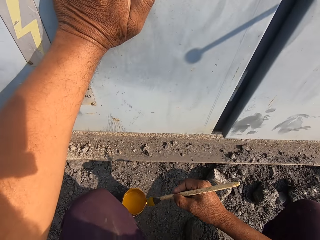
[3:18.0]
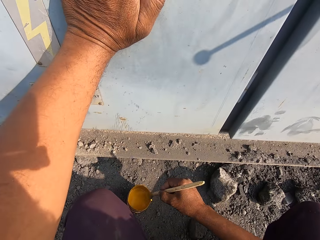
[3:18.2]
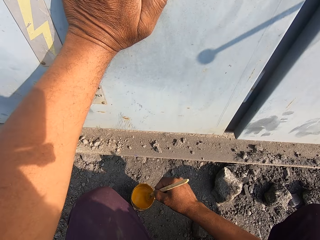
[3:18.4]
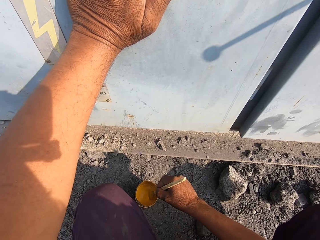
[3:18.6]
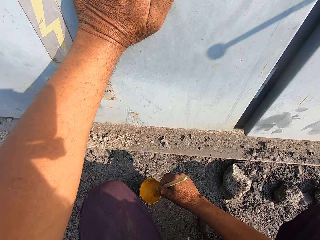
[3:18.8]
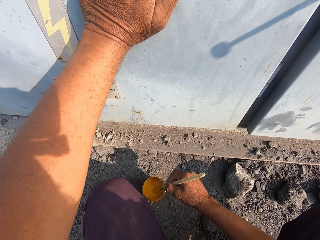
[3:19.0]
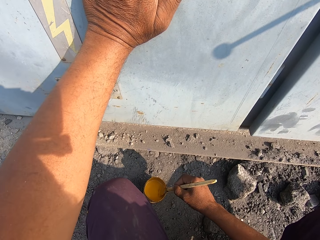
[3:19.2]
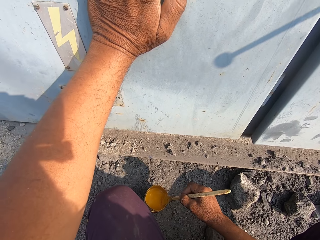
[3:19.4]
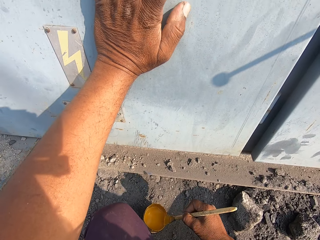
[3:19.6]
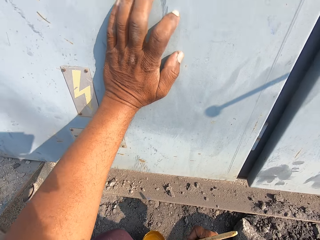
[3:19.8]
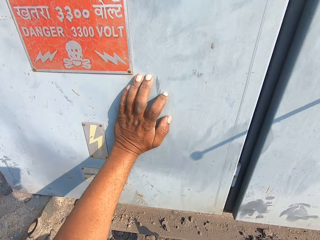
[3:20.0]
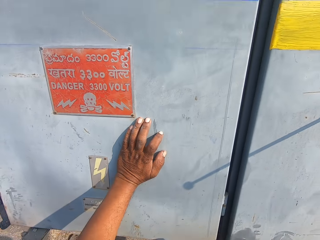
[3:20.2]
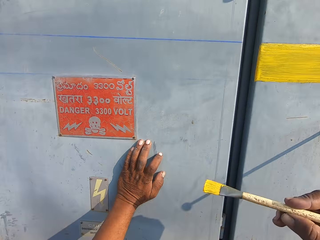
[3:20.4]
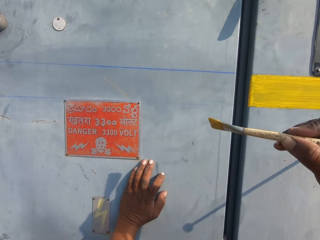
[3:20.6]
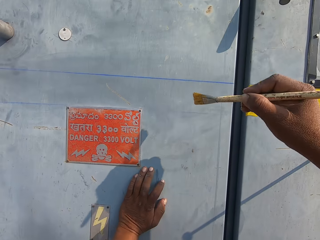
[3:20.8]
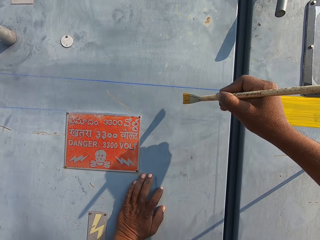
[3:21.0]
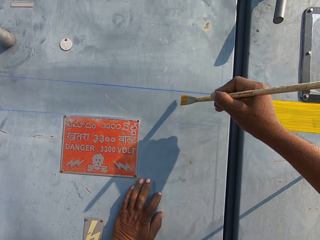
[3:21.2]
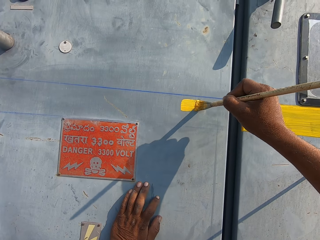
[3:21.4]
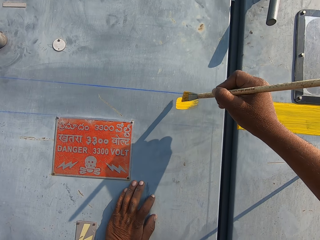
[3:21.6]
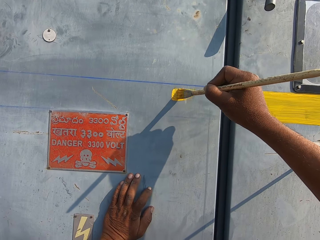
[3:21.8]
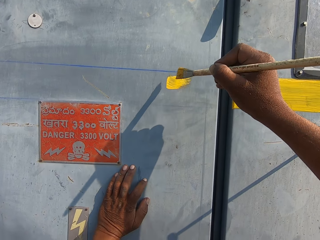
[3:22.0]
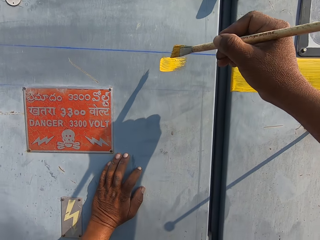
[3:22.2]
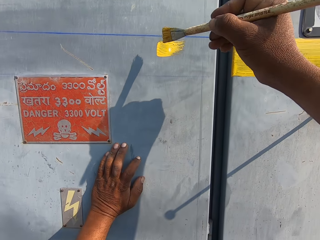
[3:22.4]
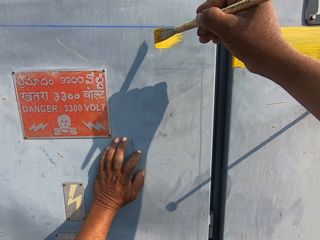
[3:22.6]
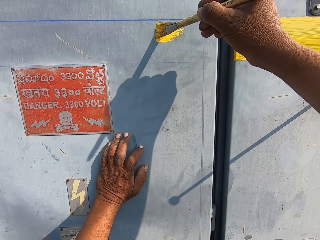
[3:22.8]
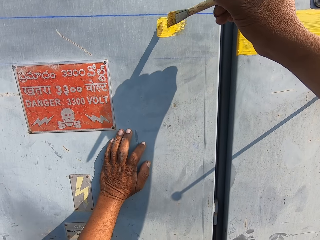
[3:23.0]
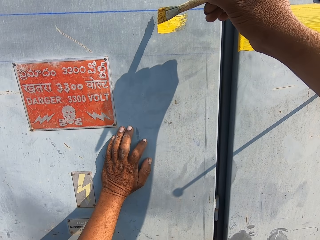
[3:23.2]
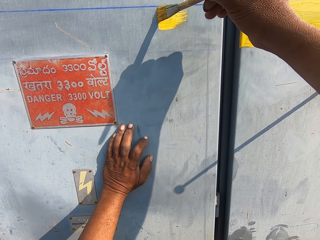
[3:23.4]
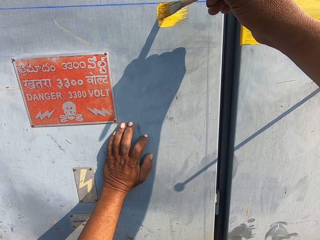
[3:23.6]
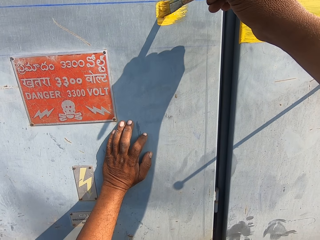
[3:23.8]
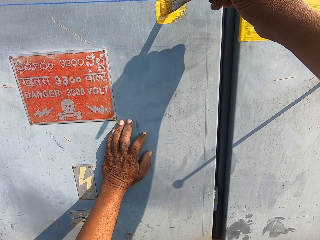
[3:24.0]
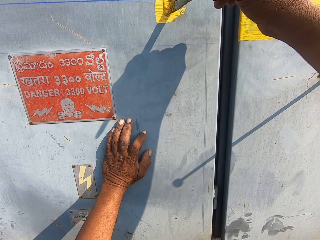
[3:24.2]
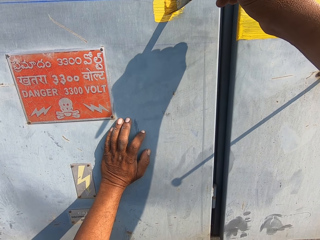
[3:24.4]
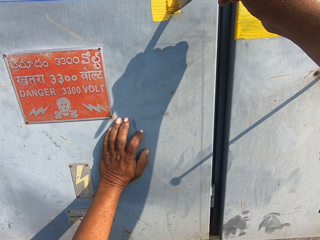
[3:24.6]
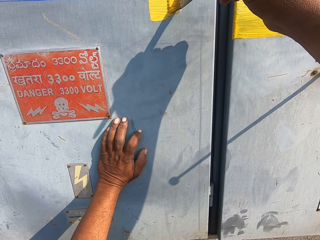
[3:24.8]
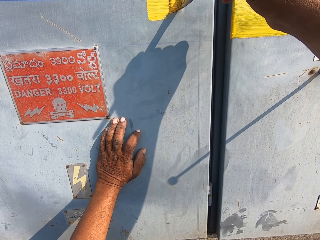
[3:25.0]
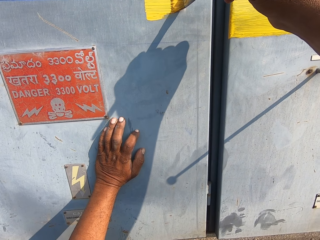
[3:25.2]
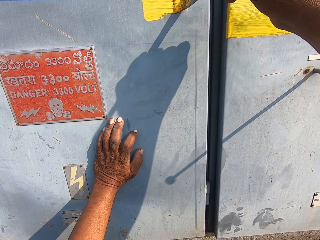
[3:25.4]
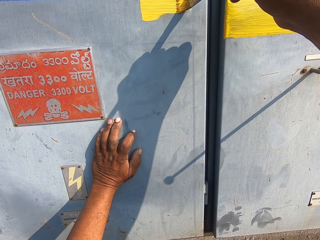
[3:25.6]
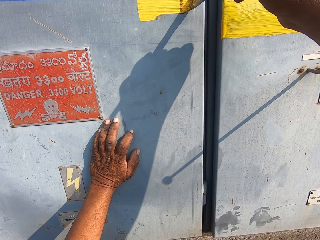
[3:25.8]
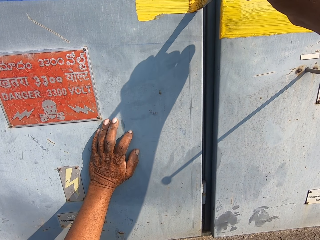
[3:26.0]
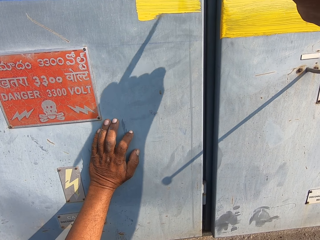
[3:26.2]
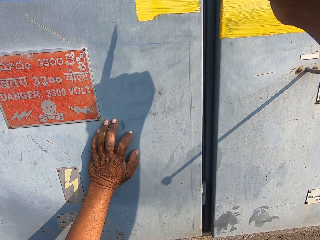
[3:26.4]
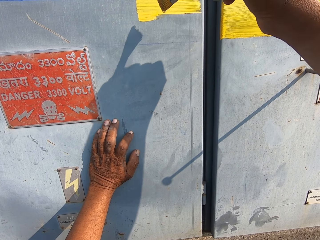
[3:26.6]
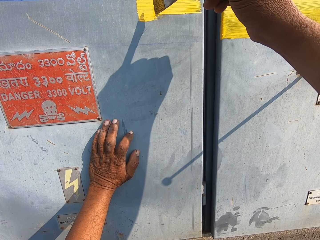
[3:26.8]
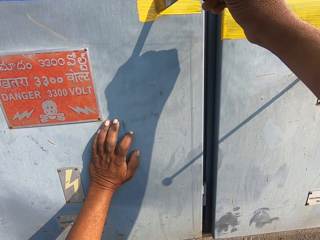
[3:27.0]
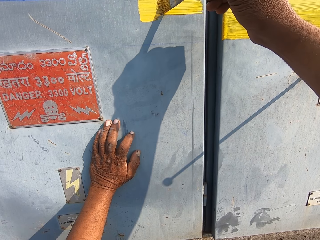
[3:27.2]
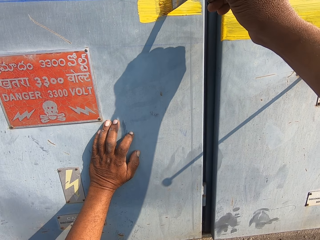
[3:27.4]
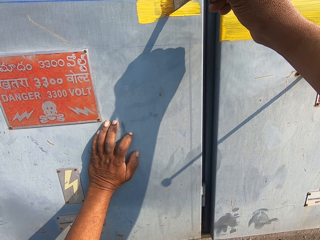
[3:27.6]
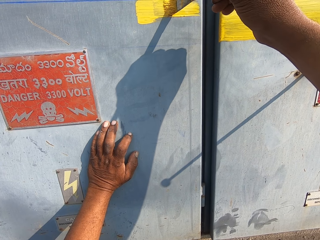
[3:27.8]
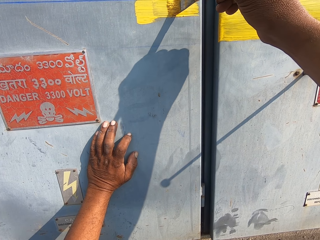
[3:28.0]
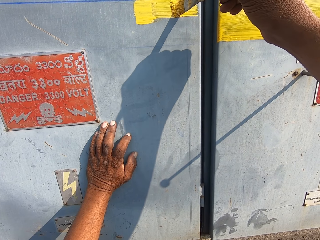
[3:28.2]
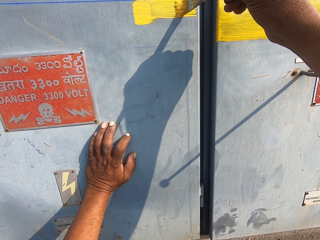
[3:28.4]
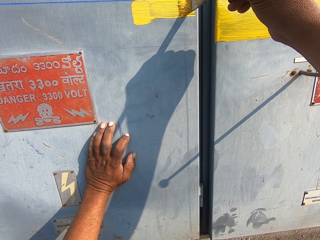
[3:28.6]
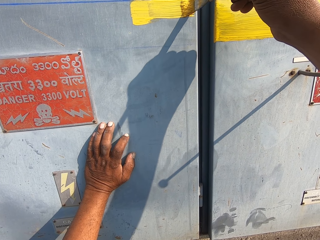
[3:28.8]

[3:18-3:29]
The camera wearer dips the painting brush in the paint. They dip the brush in the paint again. They paint the wall with the painting brush.

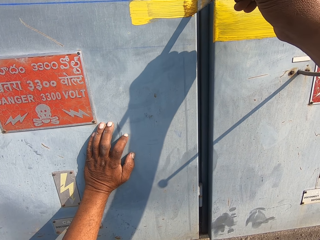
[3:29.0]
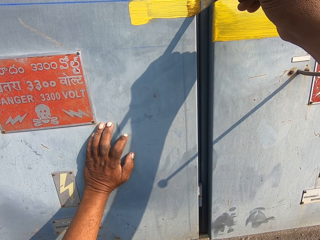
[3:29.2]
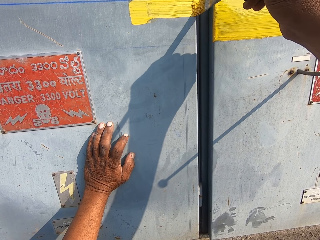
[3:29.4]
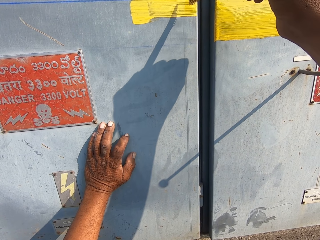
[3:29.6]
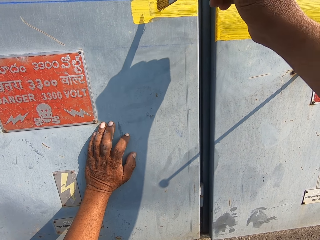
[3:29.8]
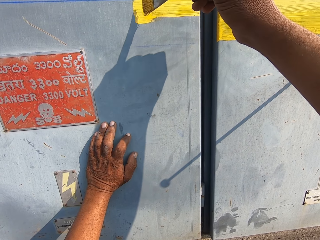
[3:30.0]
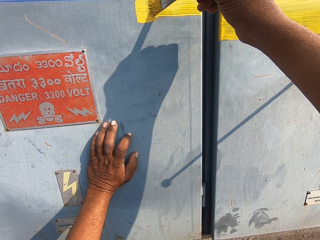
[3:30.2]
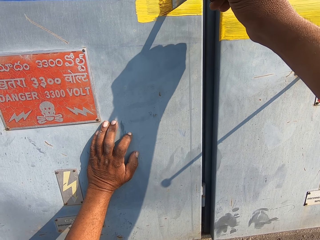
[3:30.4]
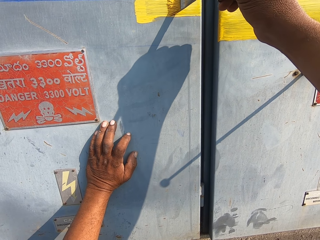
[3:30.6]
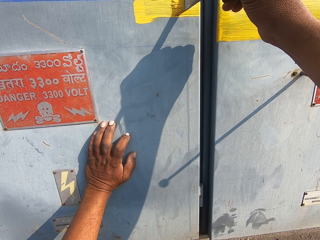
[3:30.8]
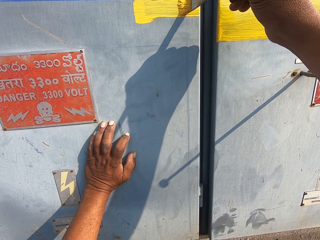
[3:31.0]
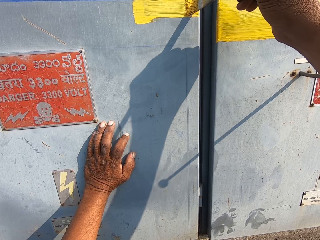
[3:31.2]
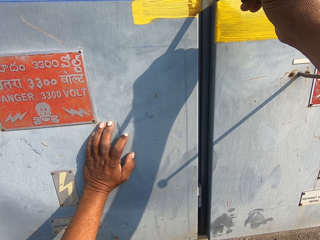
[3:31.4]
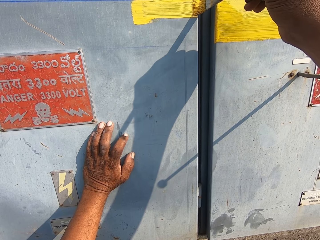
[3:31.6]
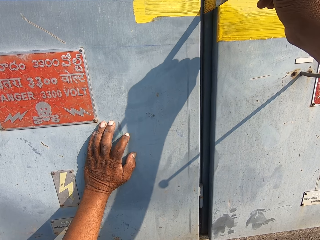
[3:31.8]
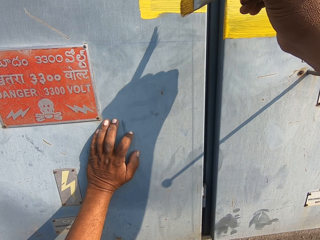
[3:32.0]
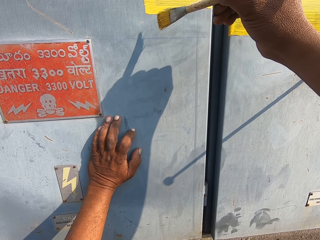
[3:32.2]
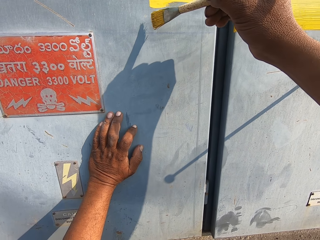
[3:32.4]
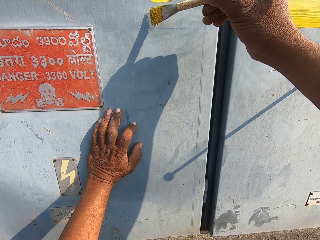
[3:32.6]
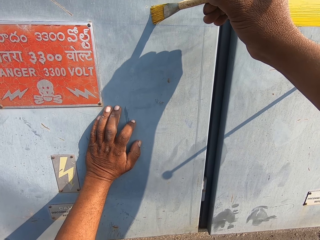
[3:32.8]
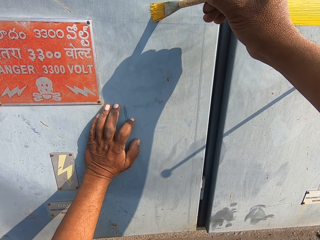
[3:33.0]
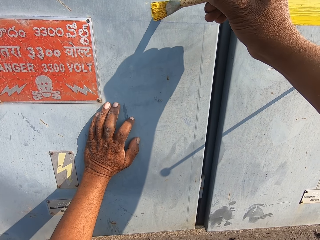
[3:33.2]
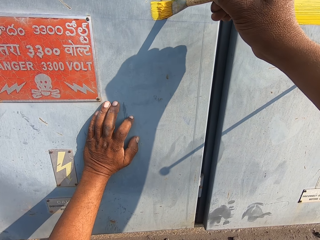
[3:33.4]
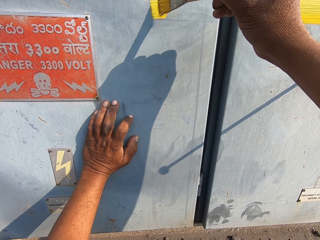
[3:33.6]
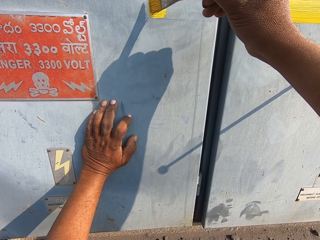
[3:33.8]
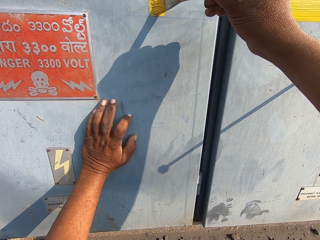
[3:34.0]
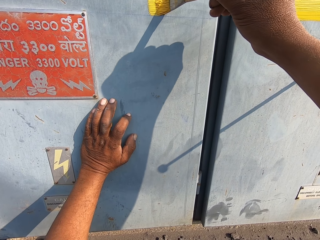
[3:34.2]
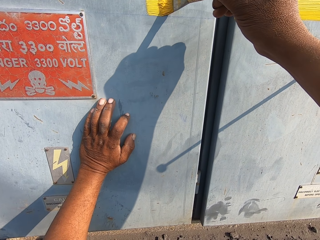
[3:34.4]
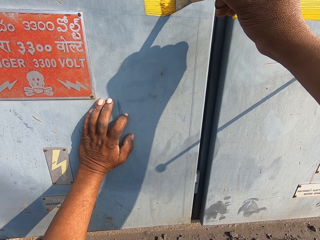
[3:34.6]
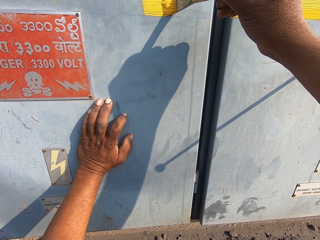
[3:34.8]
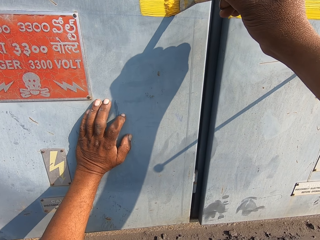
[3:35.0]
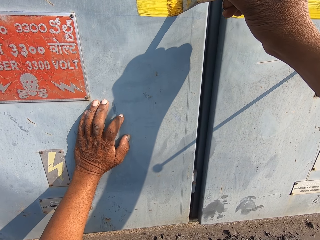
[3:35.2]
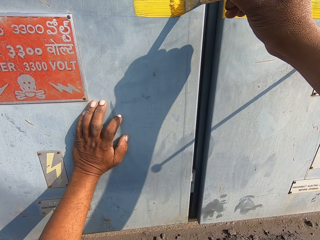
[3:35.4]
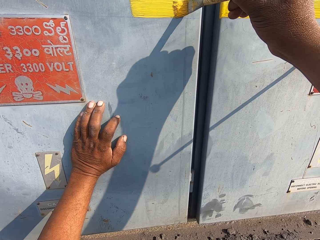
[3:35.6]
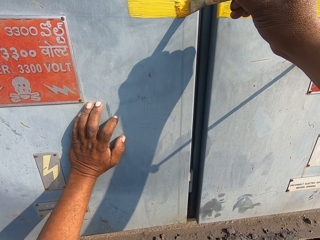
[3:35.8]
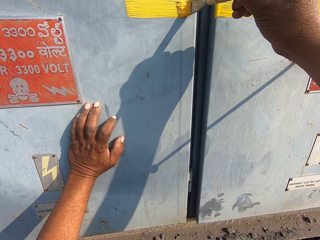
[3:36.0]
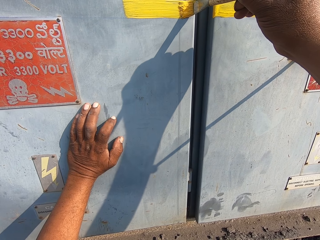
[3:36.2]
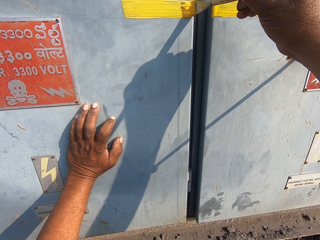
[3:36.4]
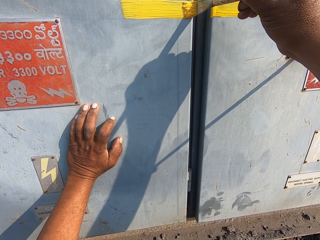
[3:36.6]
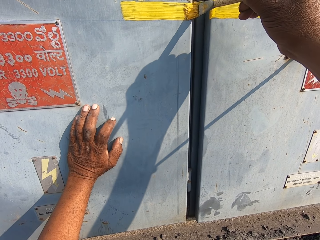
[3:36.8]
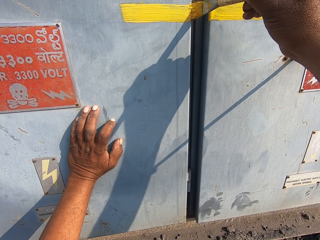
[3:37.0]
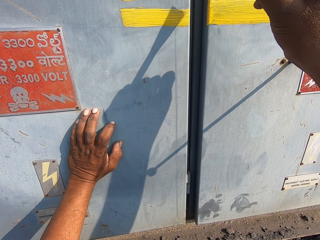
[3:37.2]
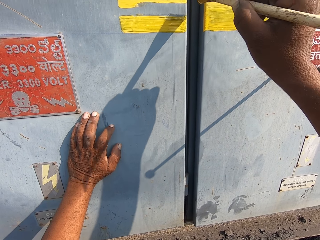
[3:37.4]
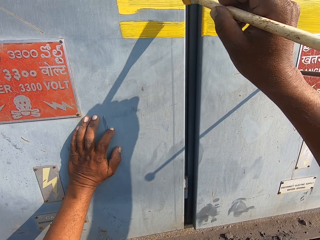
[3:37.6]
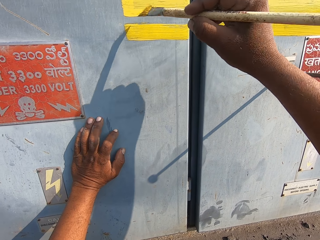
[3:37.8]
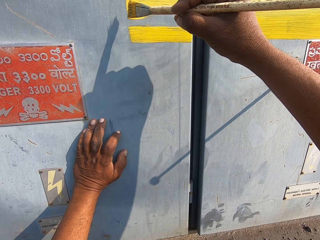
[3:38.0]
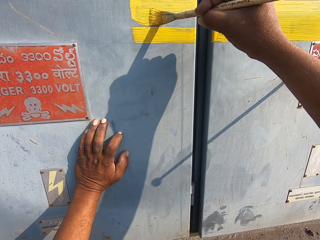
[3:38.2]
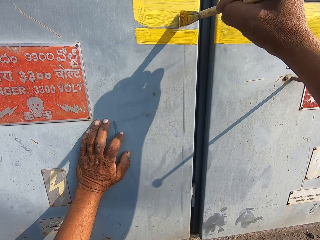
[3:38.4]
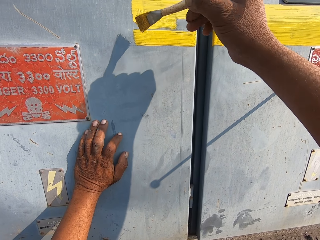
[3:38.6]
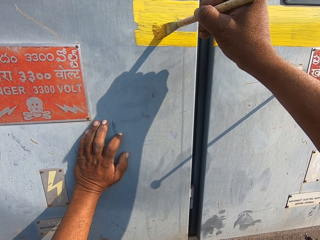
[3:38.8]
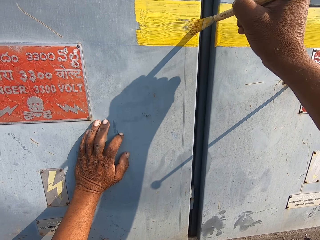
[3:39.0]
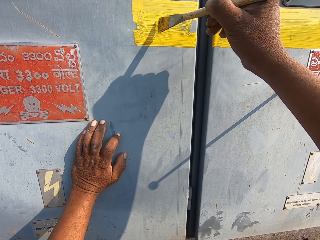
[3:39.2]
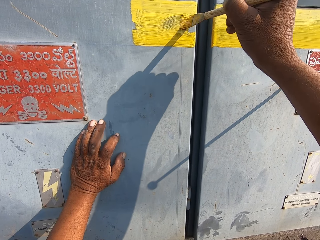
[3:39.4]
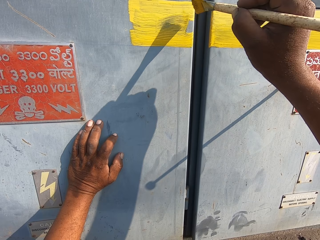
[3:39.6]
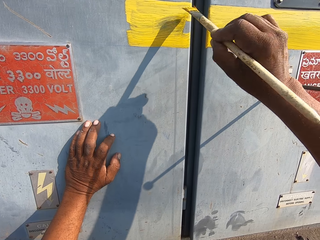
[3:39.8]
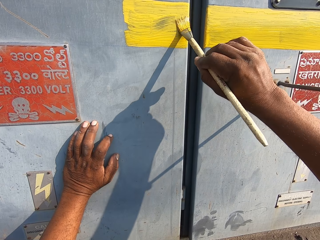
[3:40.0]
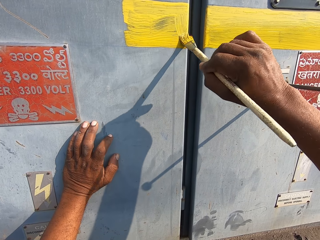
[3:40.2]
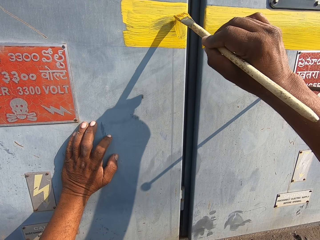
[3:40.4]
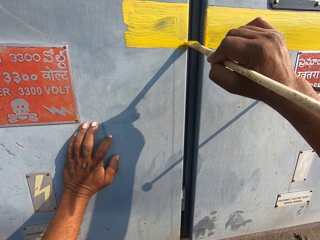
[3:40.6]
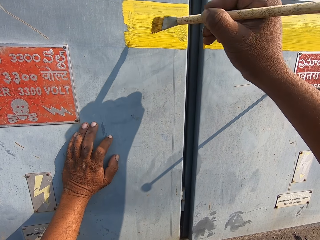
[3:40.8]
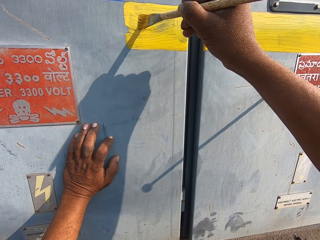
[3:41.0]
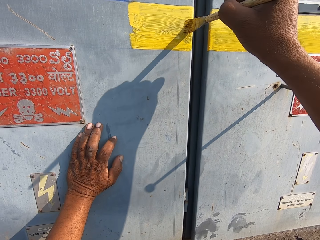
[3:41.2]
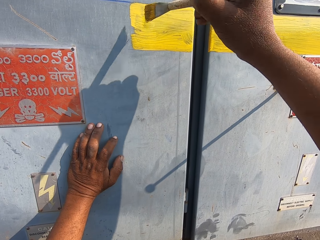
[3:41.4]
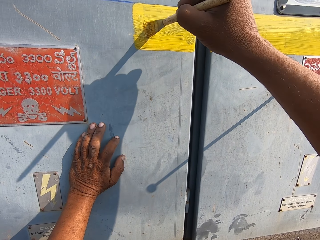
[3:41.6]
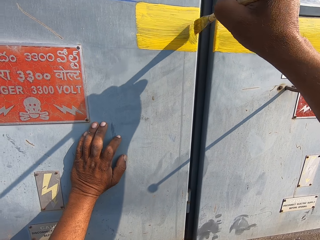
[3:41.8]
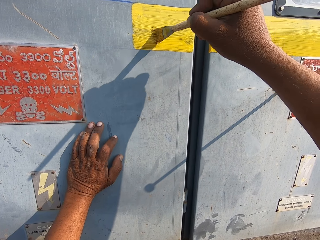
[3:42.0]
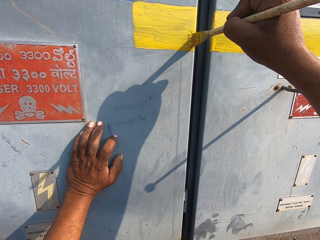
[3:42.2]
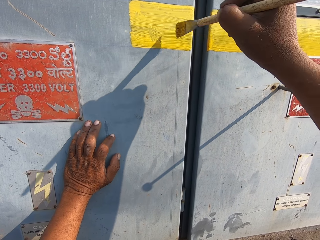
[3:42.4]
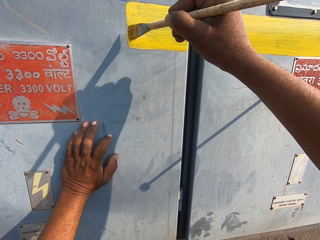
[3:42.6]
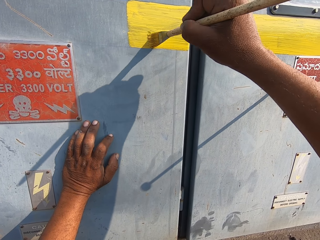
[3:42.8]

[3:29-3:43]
The camera wearer paints the iron wall.
